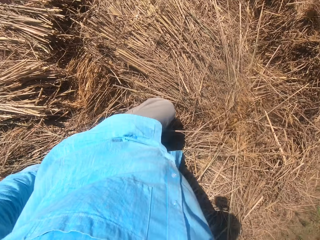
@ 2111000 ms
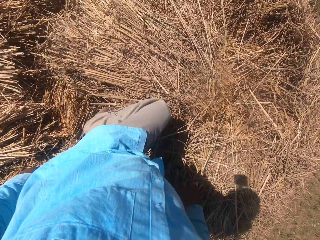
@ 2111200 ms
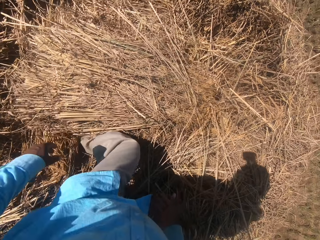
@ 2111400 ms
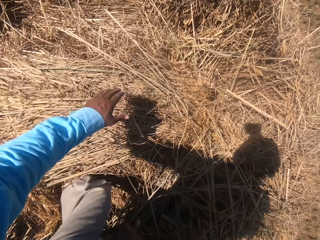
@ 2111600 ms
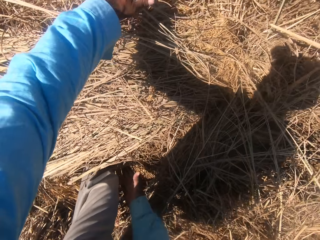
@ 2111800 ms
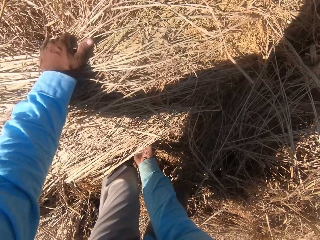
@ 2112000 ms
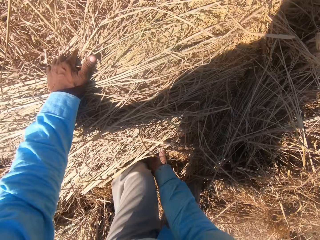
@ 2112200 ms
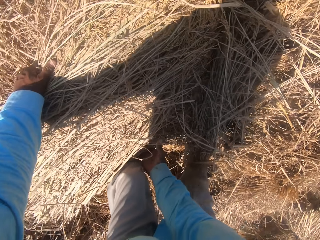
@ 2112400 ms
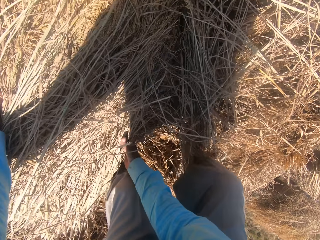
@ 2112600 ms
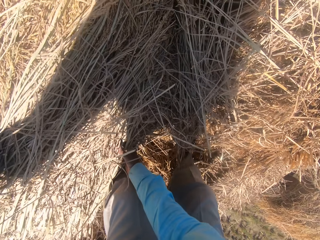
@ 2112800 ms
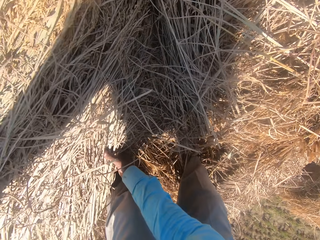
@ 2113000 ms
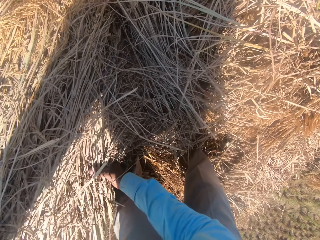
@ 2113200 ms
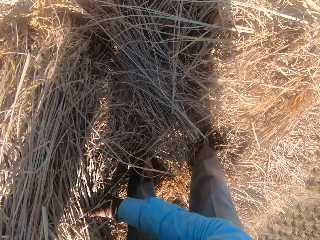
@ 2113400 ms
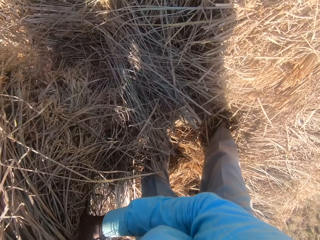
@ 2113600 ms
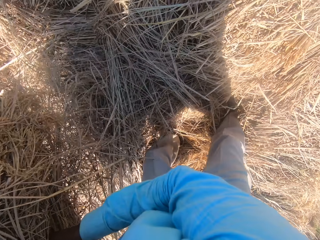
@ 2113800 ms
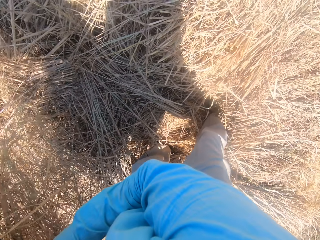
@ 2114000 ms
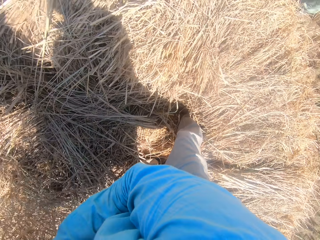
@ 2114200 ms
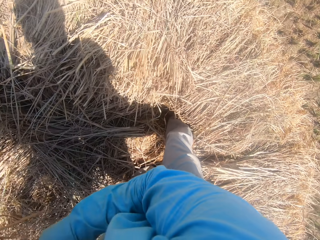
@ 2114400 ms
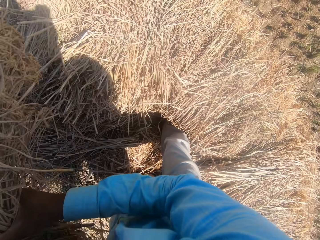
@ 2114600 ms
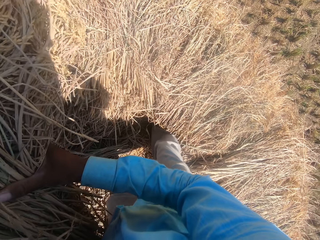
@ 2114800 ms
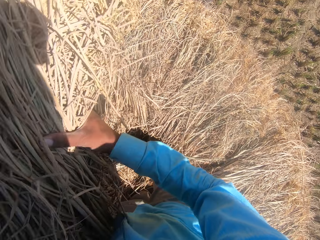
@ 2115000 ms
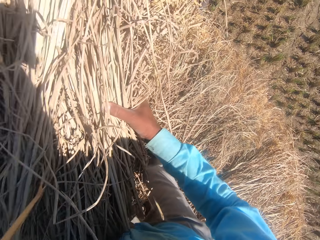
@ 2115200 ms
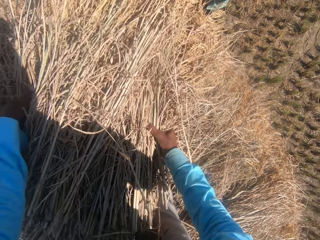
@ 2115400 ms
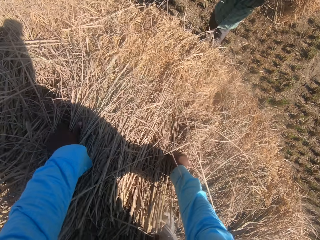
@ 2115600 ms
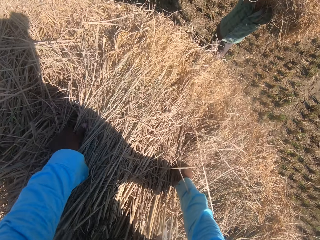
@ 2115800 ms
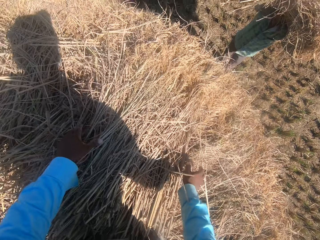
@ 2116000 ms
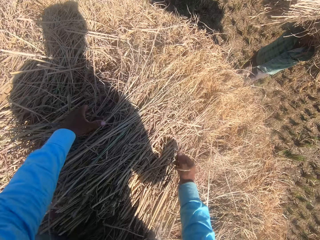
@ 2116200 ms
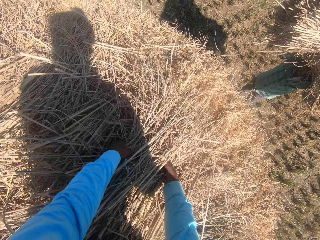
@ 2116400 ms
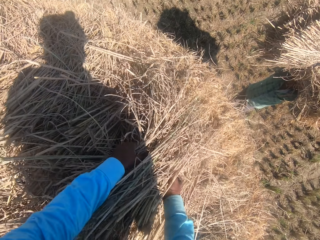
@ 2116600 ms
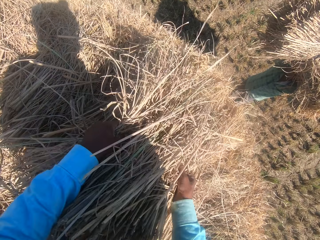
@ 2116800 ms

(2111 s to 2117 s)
The camera wearer moves the leg. They lift the wheat. They converse. They throw the wheat. A man converses.

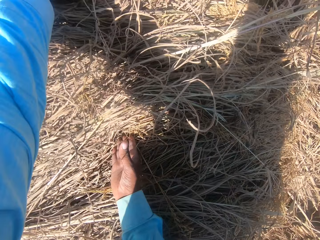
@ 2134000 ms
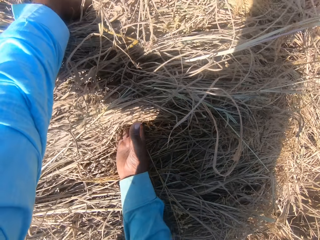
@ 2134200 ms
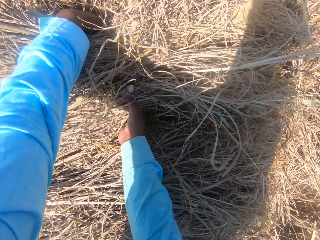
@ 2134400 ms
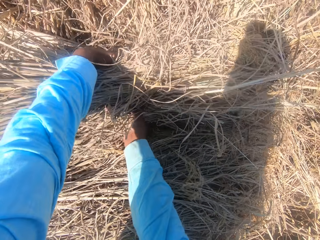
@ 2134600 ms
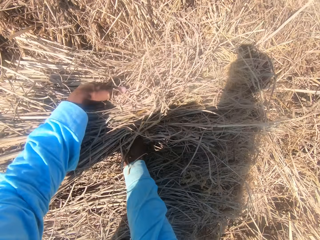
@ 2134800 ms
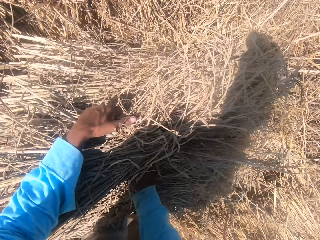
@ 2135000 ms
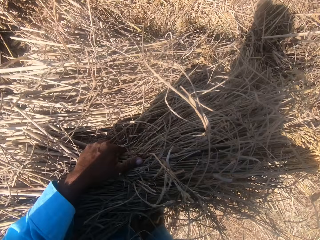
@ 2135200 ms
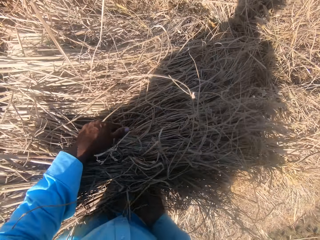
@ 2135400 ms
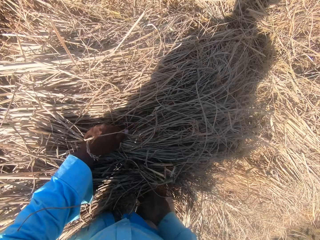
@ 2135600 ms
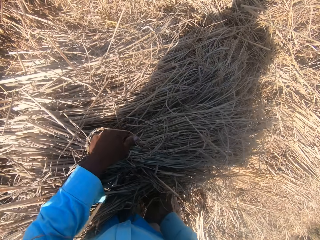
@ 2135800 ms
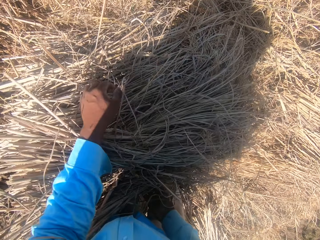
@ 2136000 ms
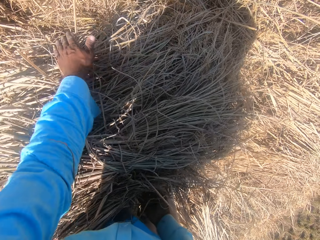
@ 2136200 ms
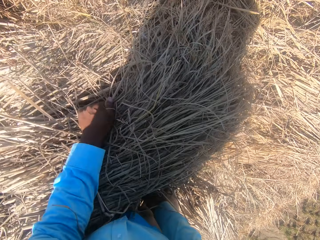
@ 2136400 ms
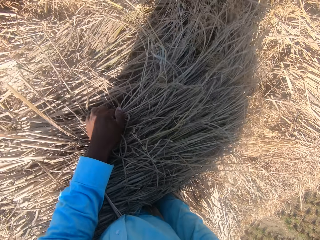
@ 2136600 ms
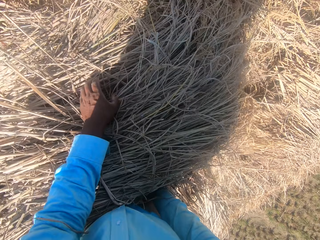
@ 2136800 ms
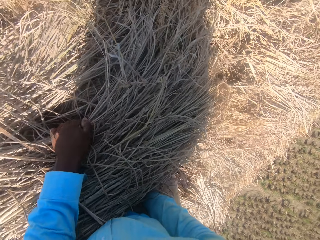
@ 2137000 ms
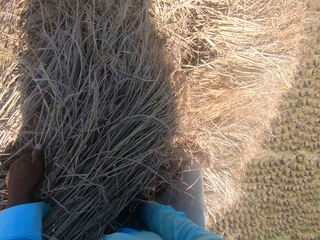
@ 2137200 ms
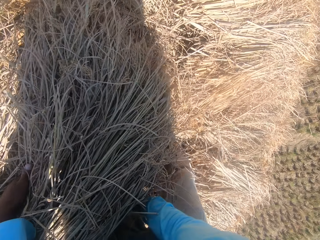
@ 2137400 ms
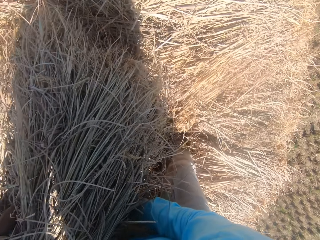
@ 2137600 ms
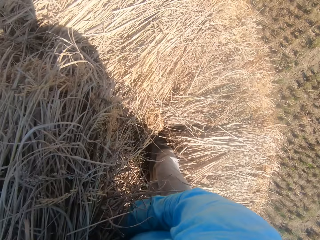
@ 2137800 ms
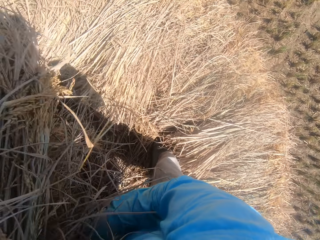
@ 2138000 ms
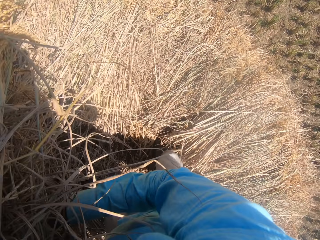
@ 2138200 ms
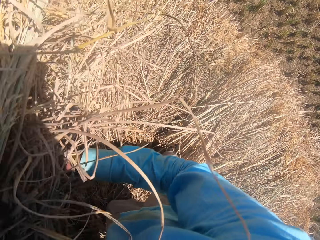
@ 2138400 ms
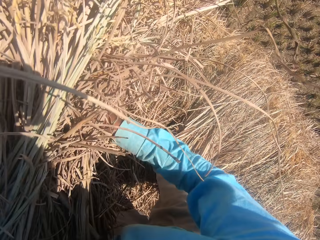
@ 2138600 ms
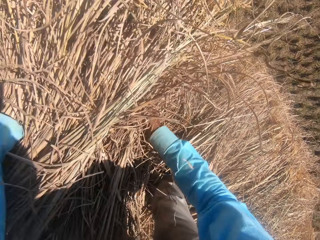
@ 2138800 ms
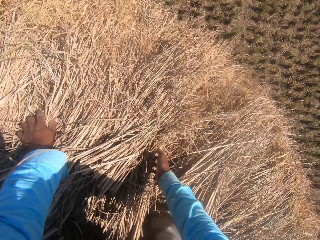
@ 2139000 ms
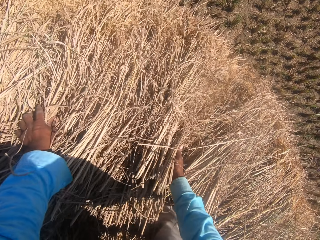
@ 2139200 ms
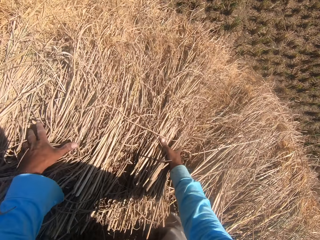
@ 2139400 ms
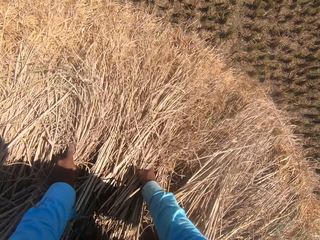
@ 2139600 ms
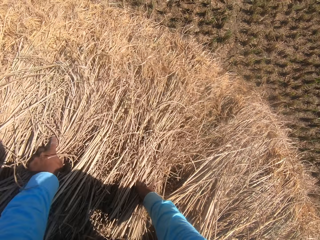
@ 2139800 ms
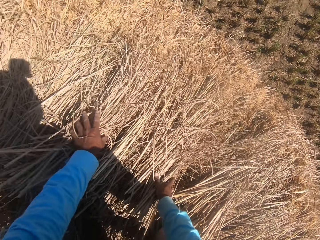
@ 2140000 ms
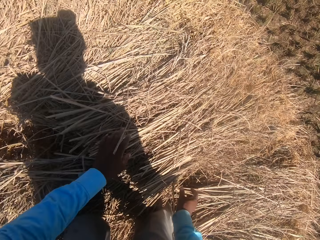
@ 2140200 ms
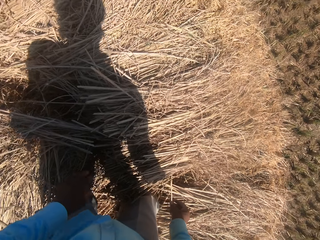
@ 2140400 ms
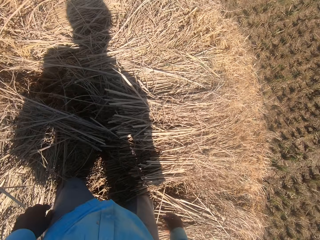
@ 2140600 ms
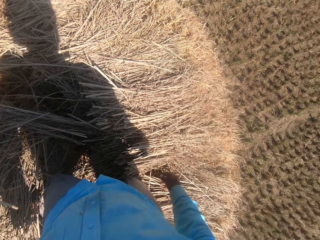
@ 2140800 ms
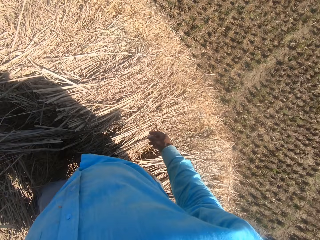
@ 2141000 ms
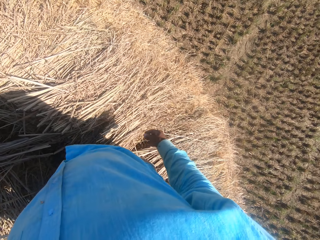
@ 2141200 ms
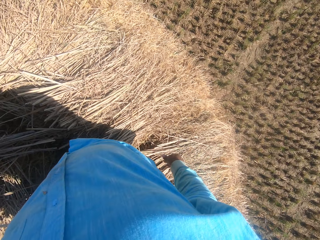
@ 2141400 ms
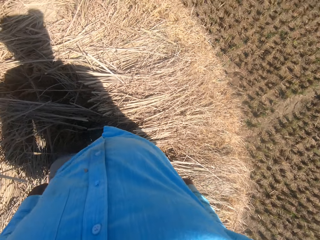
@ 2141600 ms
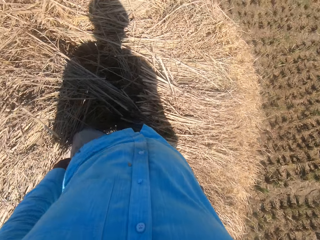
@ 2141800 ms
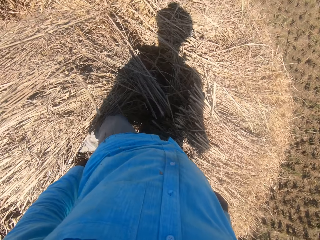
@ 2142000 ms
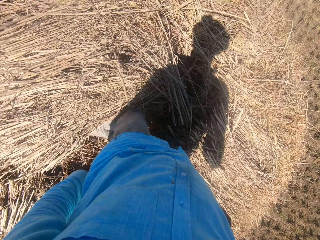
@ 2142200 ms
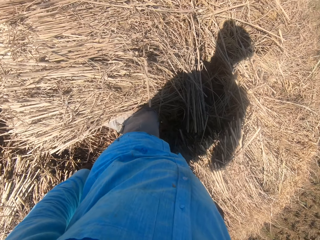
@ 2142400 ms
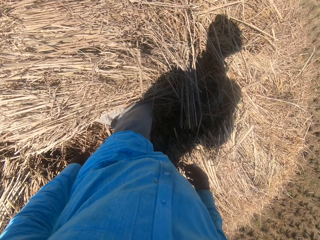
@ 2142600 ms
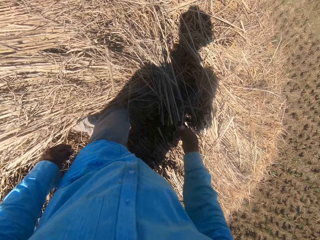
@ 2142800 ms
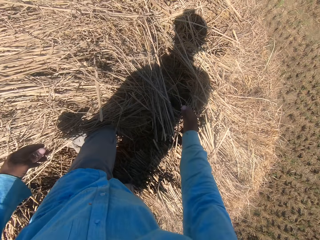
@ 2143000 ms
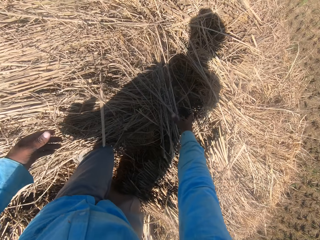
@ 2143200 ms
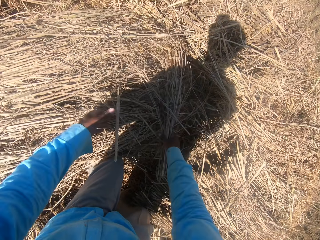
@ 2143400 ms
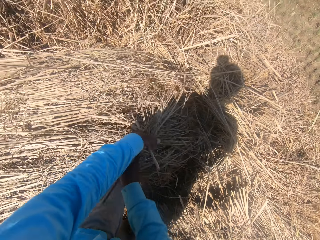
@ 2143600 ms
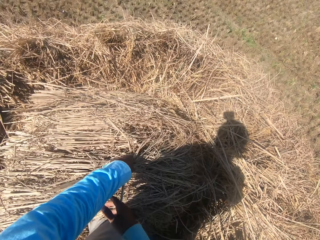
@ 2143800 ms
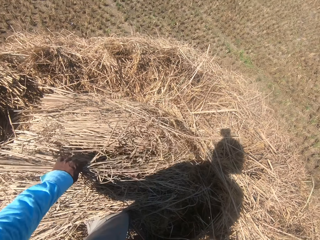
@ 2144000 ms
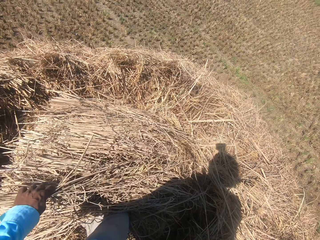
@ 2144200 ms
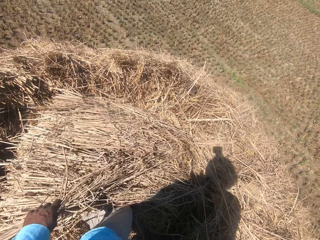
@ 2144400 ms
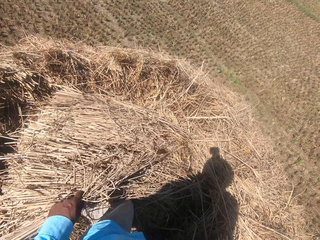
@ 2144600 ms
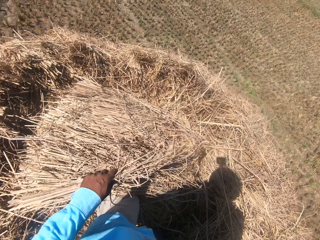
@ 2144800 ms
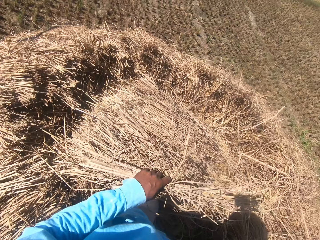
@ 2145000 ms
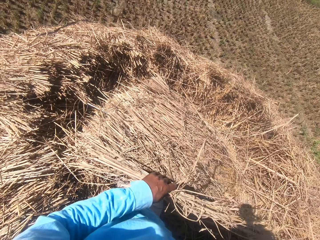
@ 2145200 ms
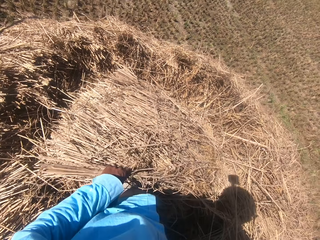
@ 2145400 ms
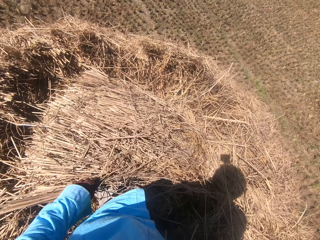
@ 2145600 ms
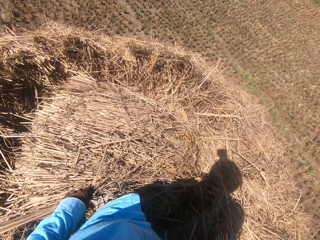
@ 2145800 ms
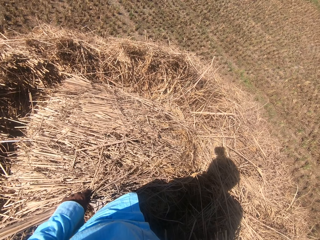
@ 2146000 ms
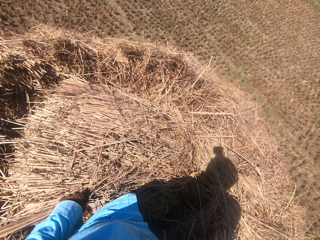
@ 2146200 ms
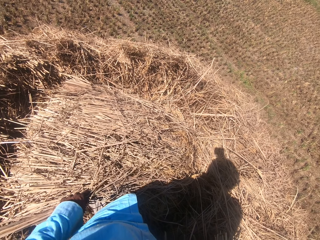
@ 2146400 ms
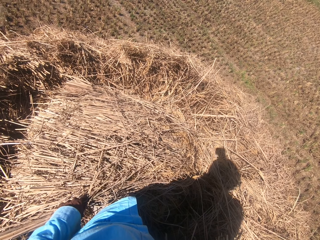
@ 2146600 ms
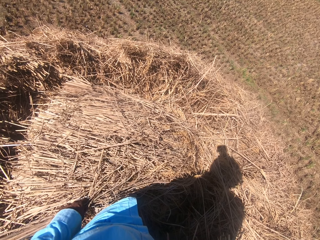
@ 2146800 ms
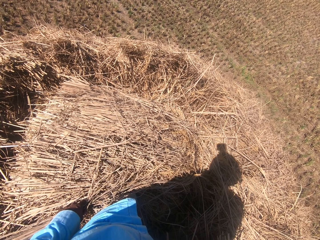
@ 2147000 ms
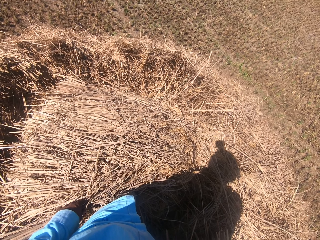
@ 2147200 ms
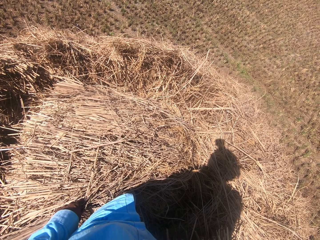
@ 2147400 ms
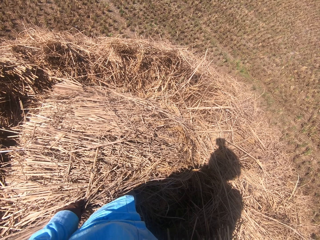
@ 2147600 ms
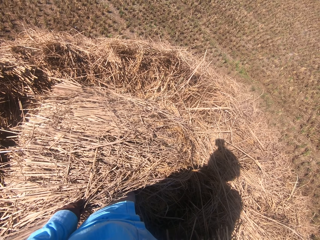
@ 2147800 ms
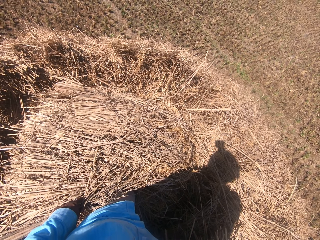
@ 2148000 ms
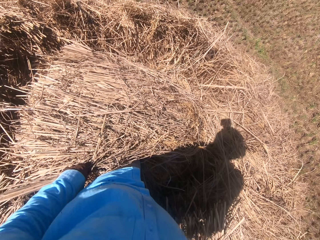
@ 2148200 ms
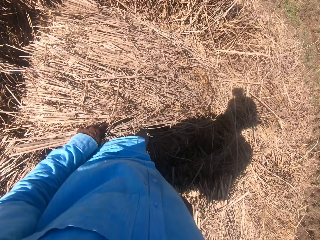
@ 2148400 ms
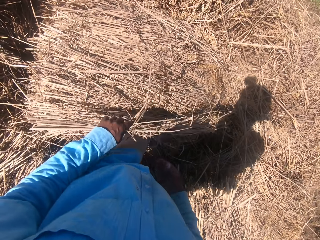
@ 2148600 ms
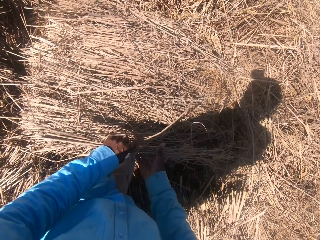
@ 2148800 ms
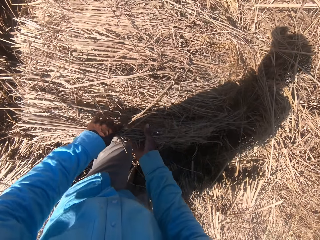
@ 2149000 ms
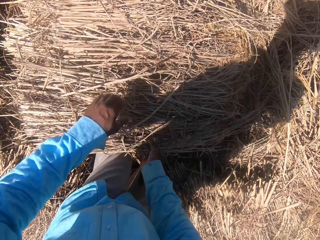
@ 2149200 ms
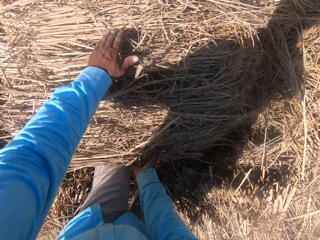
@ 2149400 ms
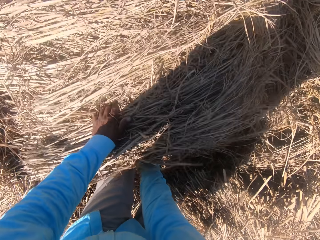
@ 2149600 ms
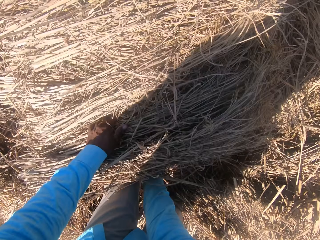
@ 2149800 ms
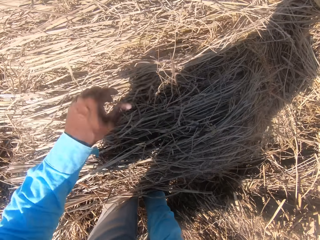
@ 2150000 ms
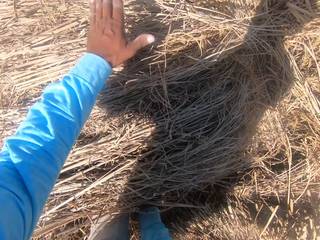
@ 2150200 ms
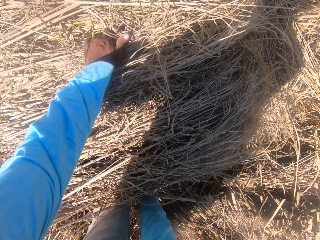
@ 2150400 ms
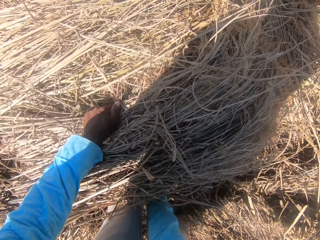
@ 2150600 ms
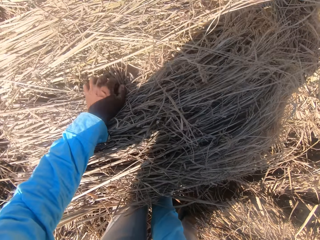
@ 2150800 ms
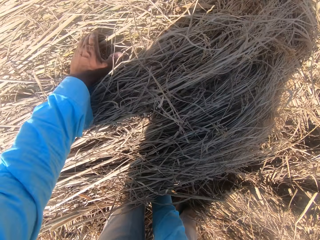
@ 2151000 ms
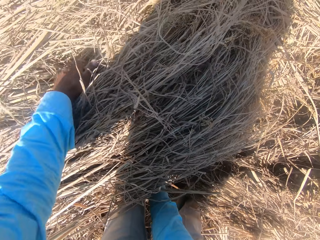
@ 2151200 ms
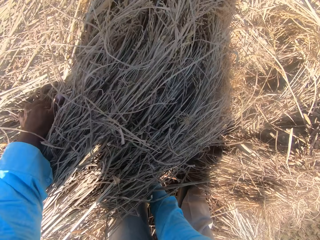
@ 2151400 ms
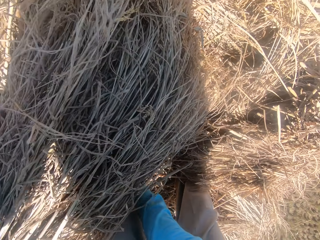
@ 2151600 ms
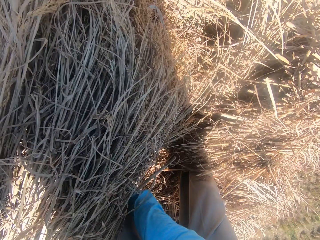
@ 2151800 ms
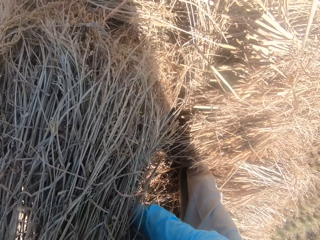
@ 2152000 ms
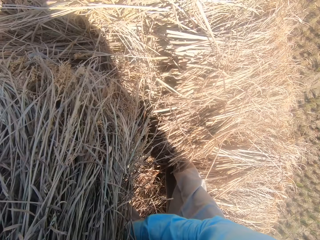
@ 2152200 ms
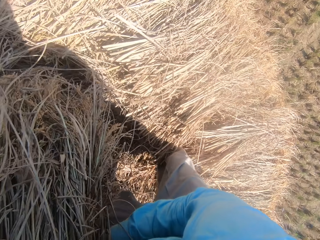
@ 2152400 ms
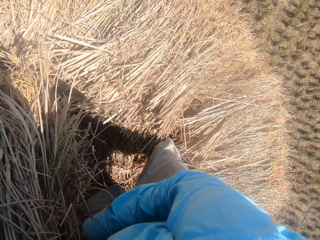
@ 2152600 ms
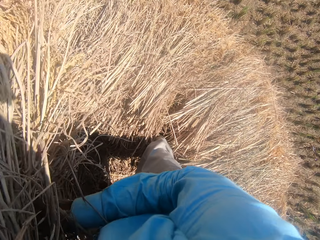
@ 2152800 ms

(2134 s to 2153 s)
The camera wearer moves the wheat. They pick the wheat. They throw the wheat. They move the wheat. They look around. They pass the wheat to the left hand. They look around. They pass the wheat to the right hand. They move the wheat. They lift the wheat.
